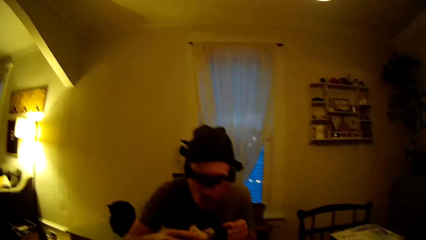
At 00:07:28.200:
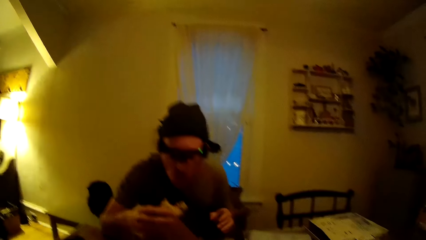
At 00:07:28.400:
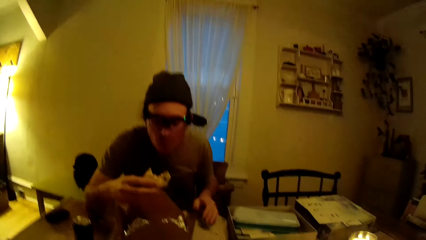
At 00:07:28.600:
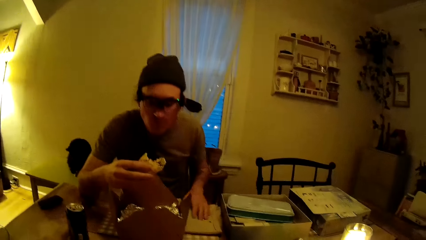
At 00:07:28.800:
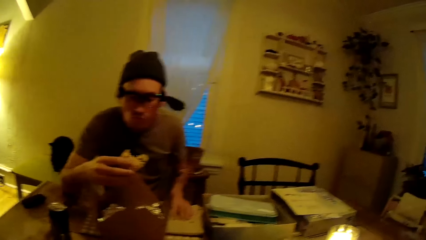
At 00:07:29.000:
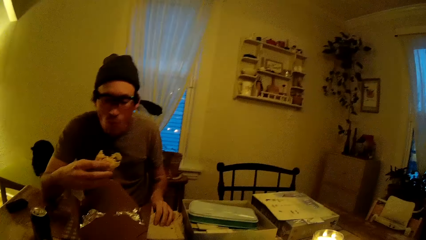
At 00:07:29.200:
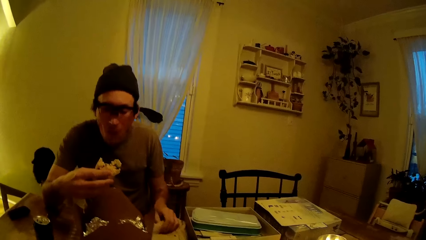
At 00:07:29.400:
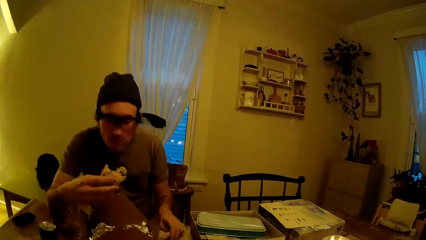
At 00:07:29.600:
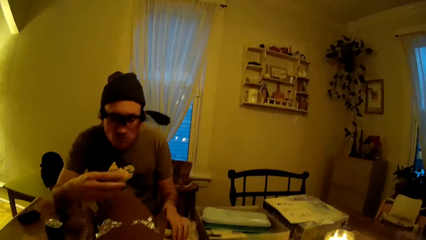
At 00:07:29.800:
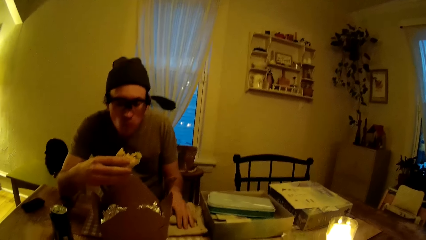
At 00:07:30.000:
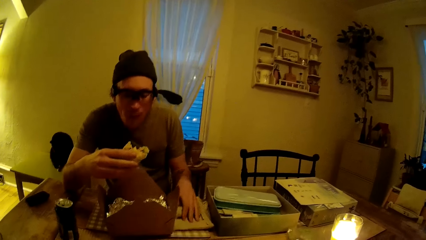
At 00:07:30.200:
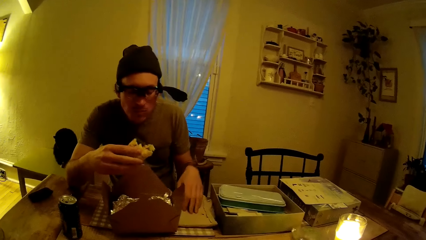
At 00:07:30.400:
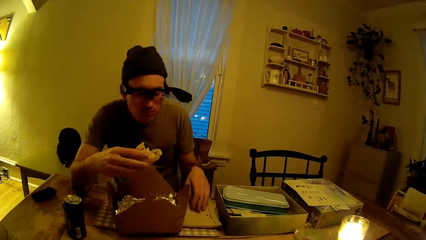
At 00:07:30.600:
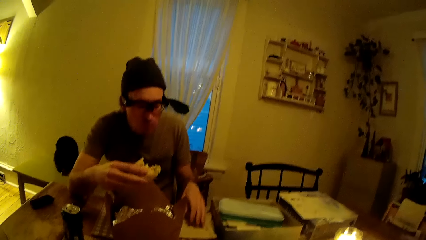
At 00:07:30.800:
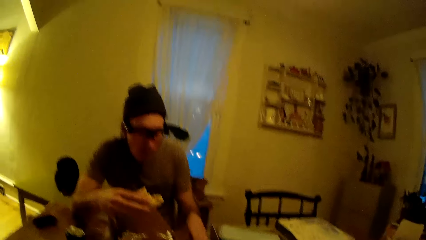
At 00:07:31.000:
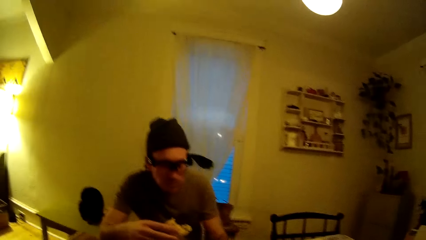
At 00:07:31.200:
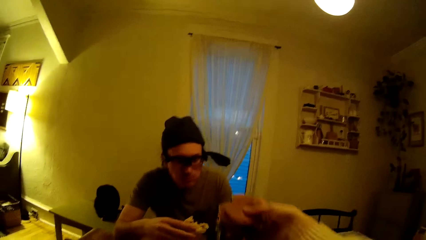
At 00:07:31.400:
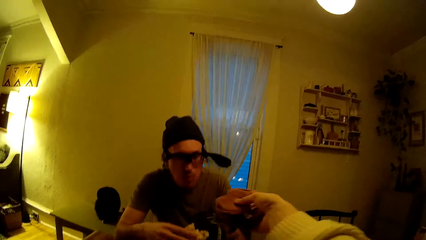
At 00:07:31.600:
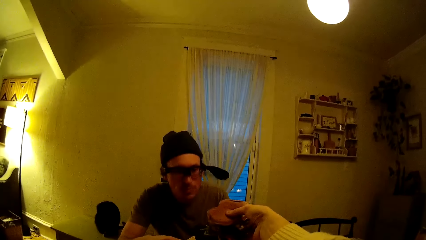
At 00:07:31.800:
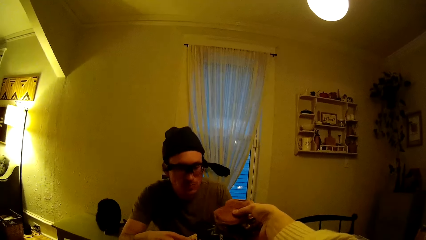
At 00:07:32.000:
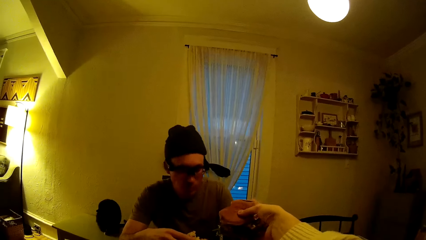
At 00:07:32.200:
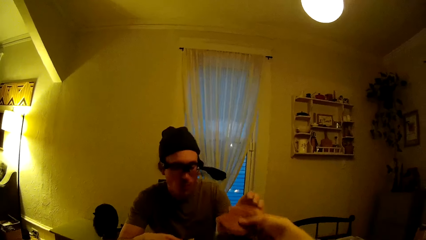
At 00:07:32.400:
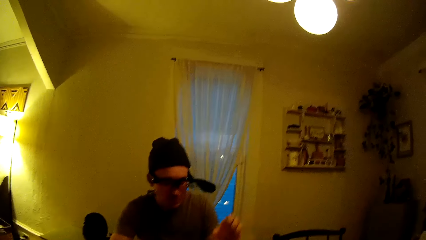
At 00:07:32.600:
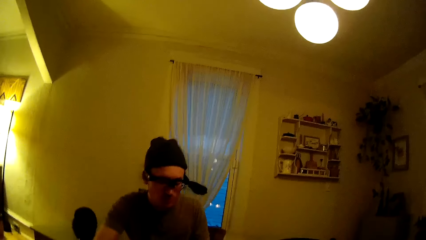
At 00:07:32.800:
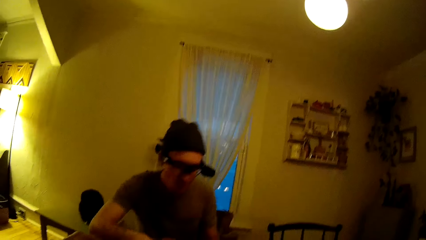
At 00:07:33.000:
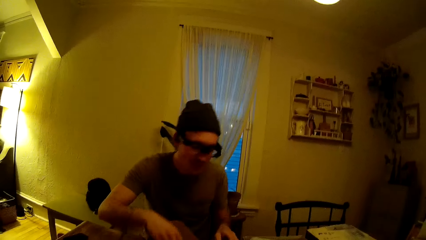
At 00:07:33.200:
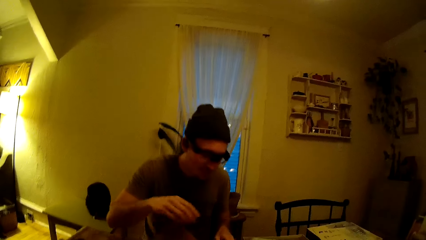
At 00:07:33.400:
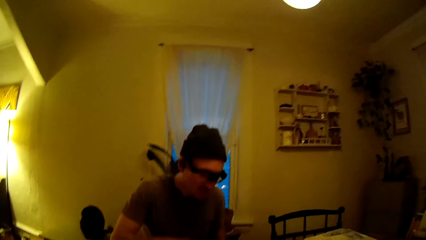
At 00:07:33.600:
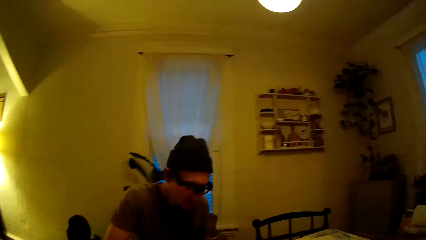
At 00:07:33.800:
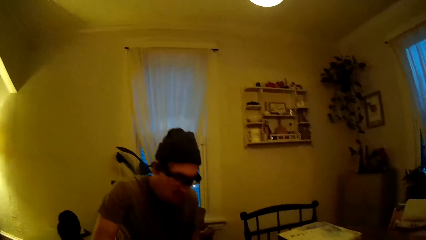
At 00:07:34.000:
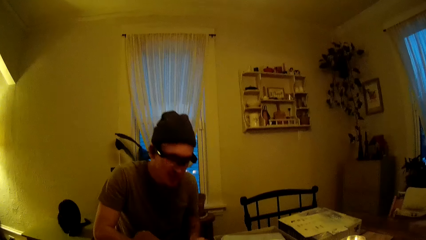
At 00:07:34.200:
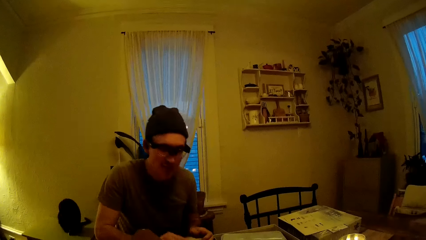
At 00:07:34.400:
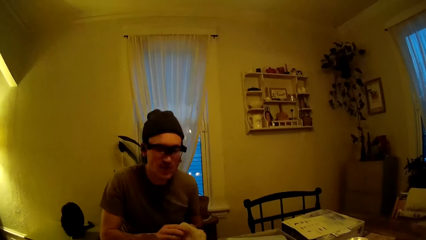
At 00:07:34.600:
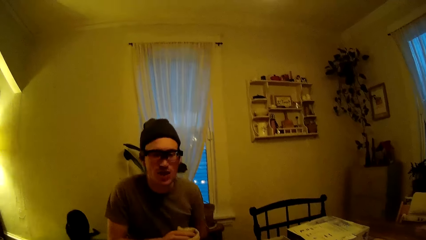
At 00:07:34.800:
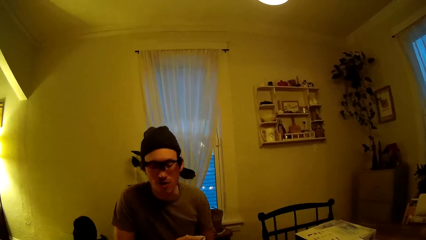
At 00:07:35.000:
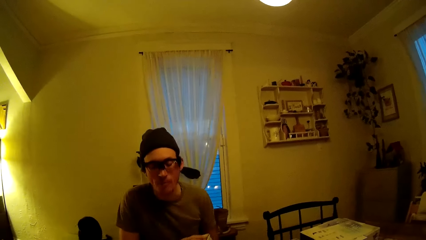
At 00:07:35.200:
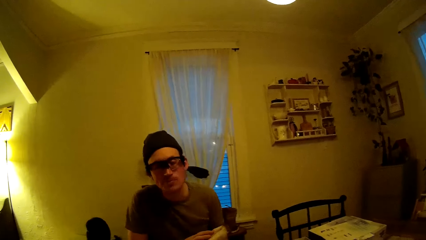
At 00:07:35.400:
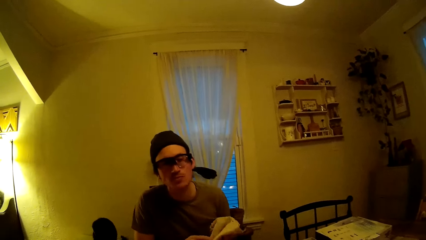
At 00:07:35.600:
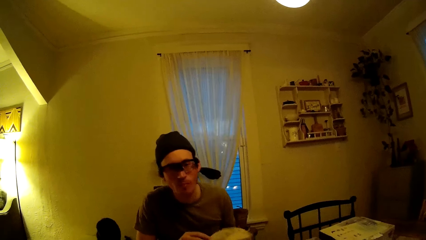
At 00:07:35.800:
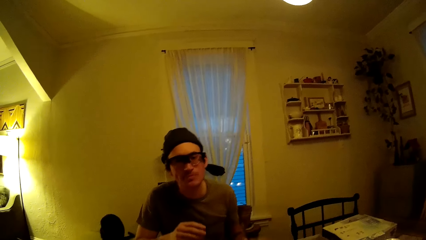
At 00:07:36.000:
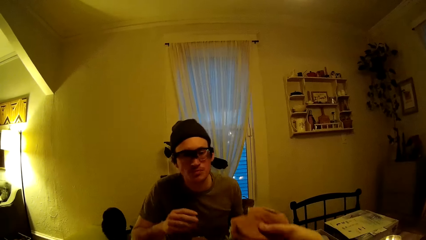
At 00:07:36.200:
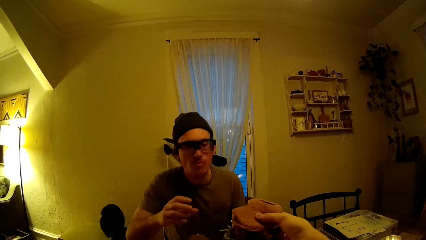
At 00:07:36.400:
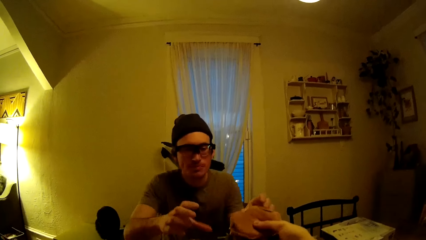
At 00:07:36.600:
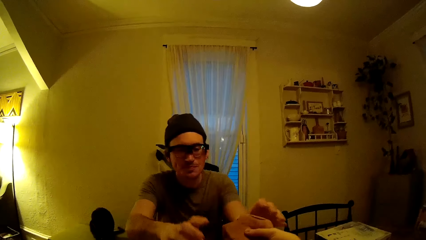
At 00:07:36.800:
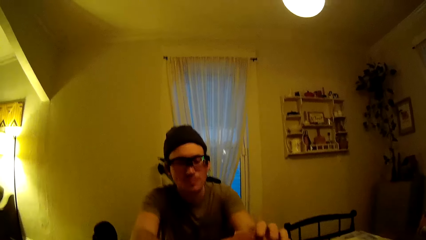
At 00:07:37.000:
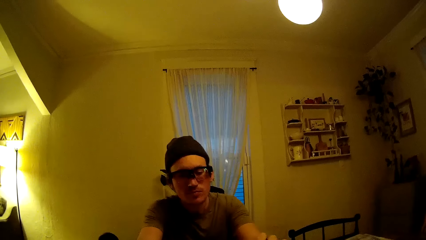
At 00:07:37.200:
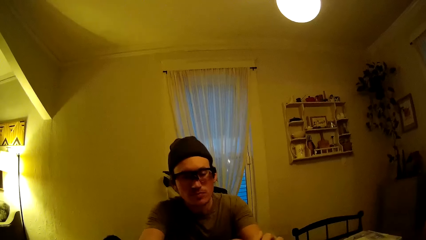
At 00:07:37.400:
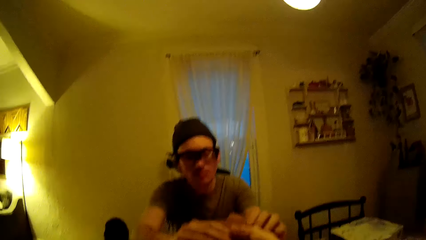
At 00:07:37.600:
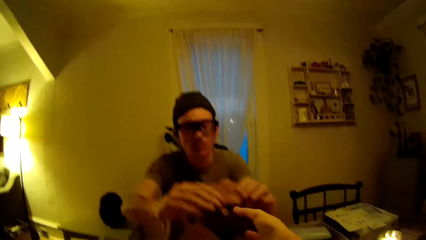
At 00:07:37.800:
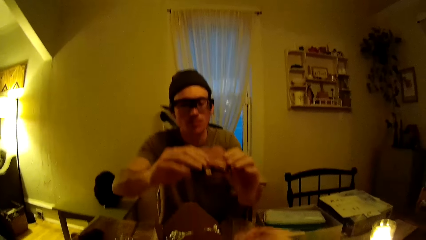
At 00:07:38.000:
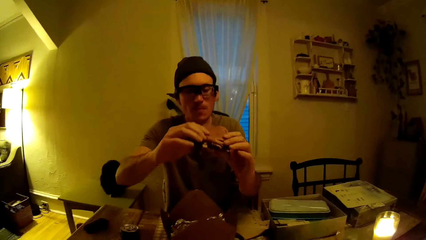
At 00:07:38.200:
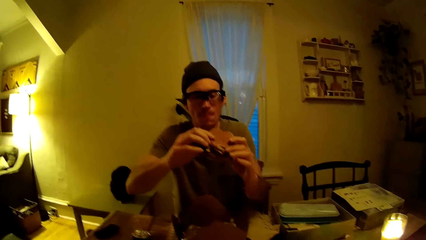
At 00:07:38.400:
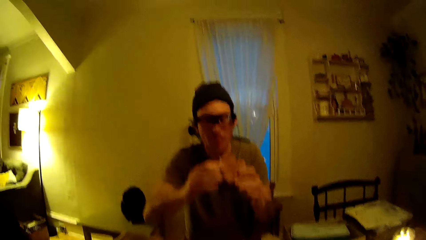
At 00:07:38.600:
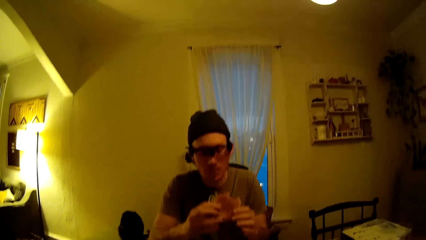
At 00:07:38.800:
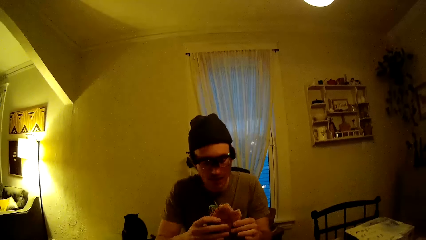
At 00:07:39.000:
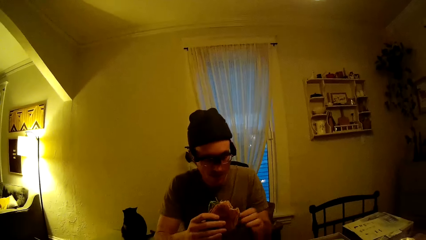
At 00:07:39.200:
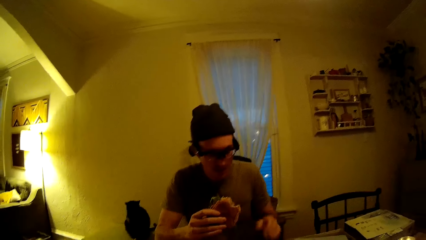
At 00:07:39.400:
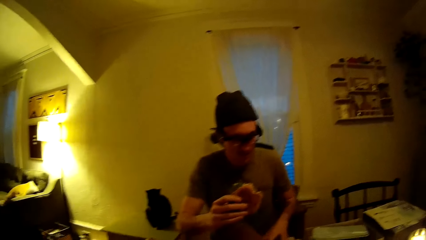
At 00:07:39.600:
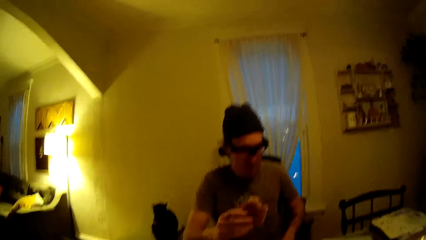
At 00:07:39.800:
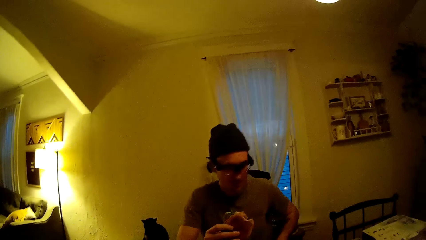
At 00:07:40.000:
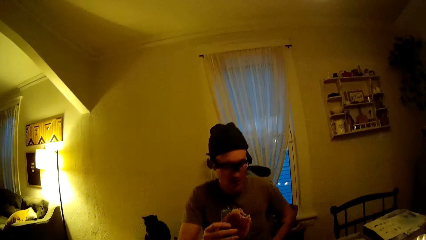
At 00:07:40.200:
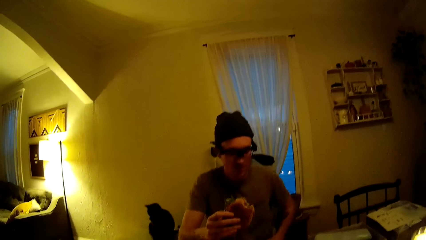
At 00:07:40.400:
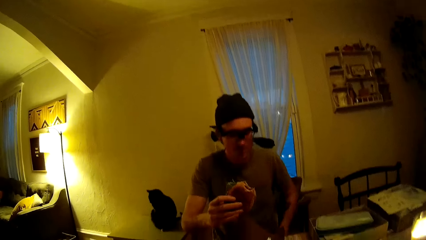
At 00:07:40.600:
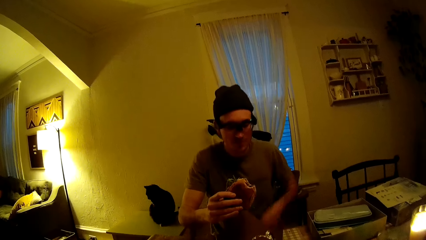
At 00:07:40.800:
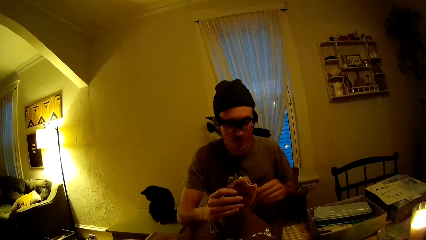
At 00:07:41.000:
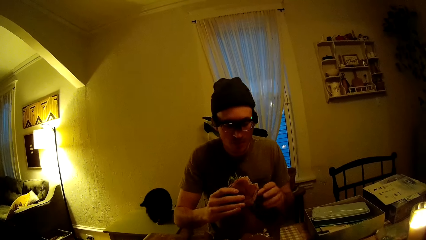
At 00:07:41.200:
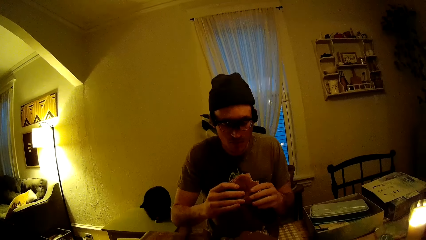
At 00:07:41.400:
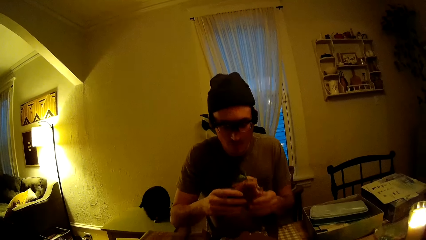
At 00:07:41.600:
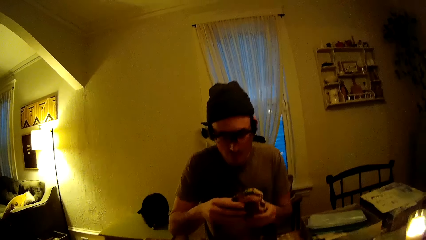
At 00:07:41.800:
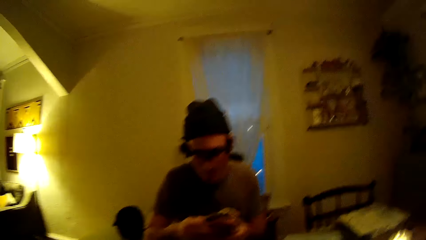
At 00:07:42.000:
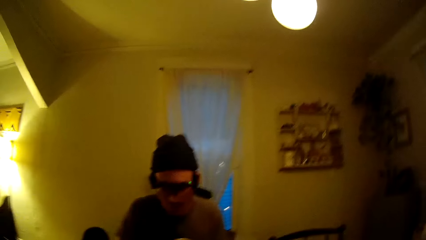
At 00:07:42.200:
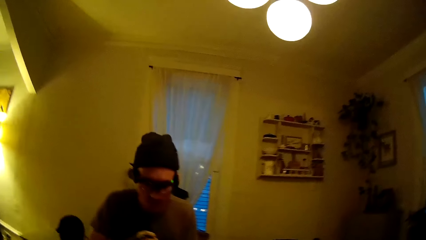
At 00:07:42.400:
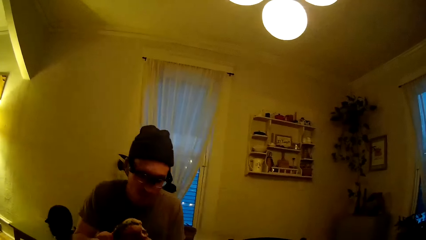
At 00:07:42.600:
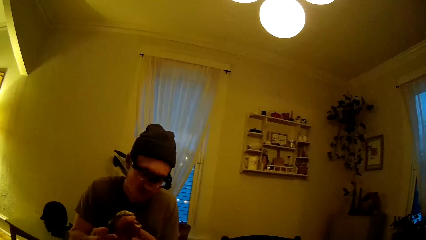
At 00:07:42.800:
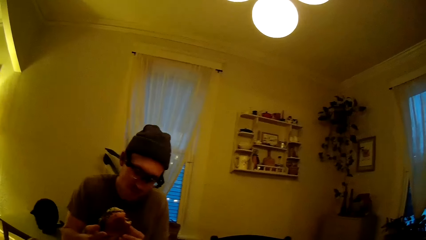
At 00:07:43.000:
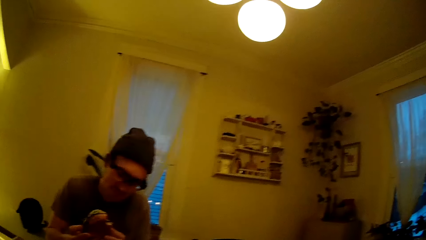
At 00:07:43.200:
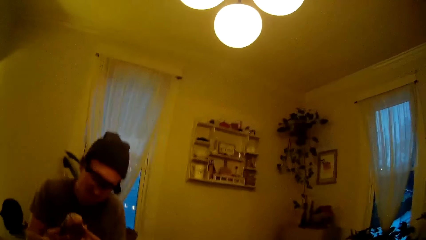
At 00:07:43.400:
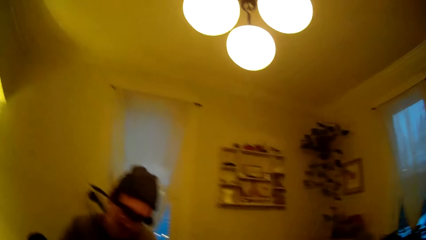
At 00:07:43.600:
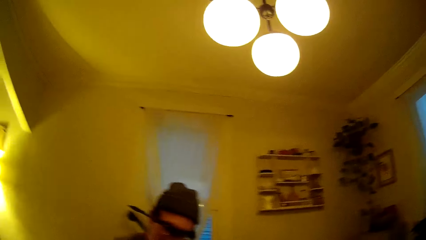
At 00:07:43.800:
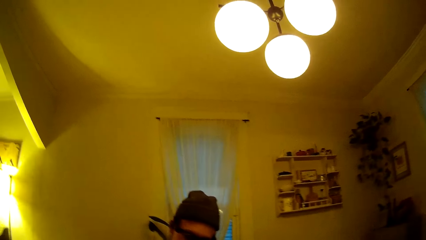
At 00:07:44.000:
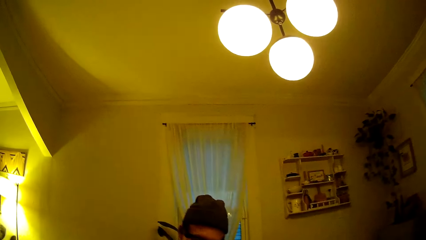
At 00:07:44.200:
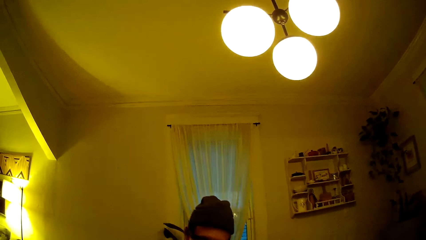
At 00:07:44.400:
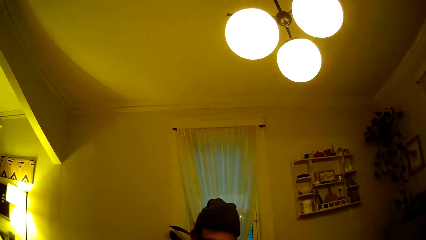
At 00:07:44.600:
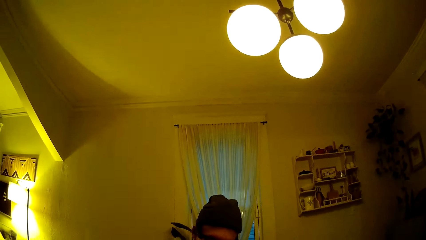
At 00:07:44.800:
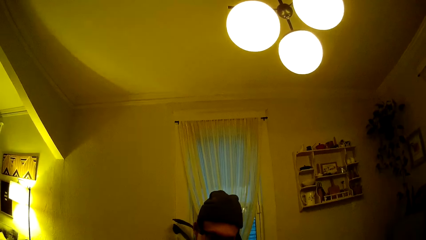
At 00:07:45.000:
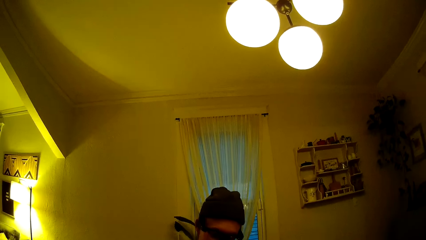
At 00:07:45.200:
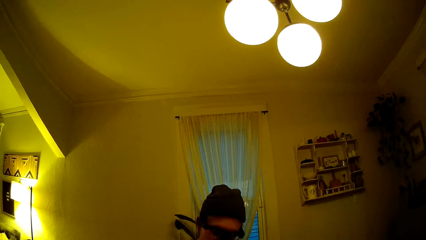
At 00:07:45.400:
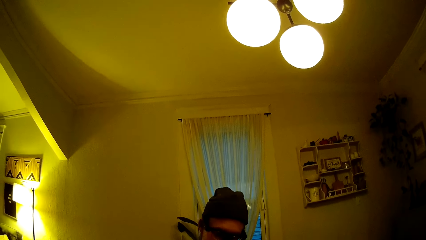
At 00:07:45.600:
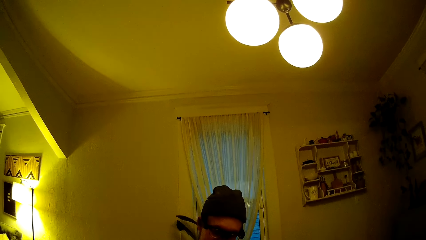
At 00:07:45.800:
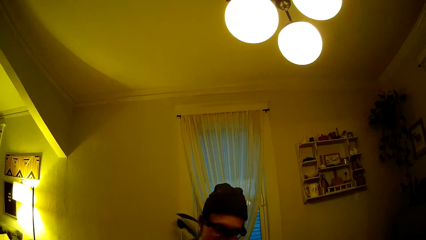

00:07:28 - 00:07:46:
The man places his left hand on the white napkin on the table. He cleans his left hand on the white napkin on the table. The camera wearer stretches a hamburger in her right hand towards the man. She stretches the hamburger in her right hand towards the man again. The man stretches his left hand towards the camera wearer. He talks to the camera wearer. He cleans both hands with the white napkin. The camera wearer talks to the man. The man takes the hamburger from the camera wearer with both hands. He adjusts his top. The camera wearer talks to the man. The man examines the burger. He talks to the camera wearer.
